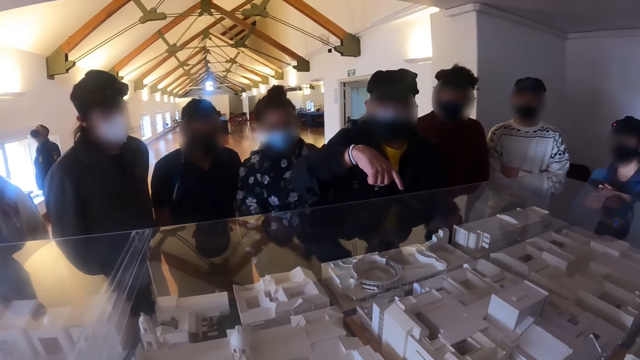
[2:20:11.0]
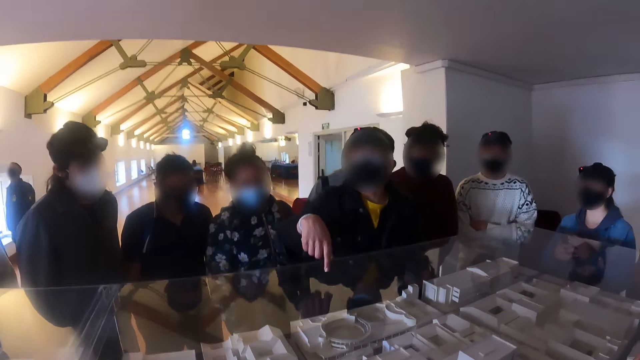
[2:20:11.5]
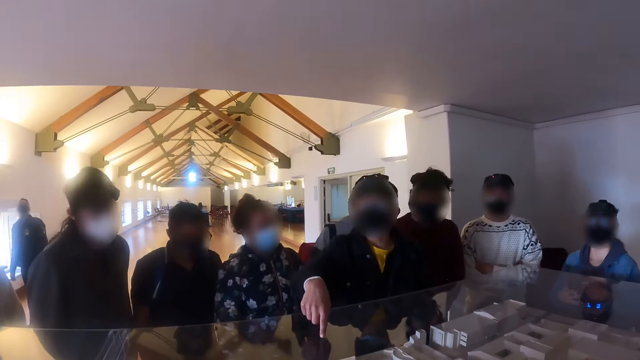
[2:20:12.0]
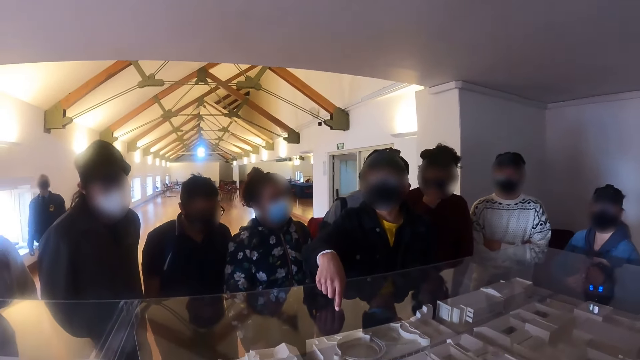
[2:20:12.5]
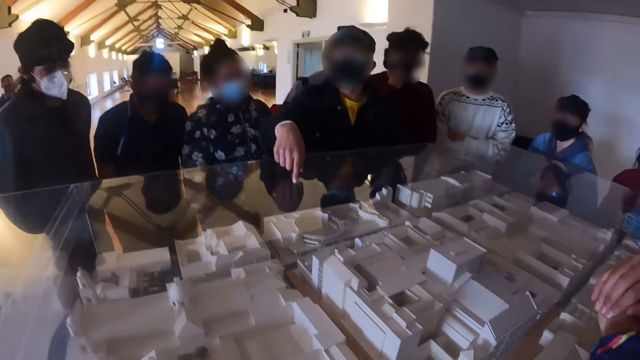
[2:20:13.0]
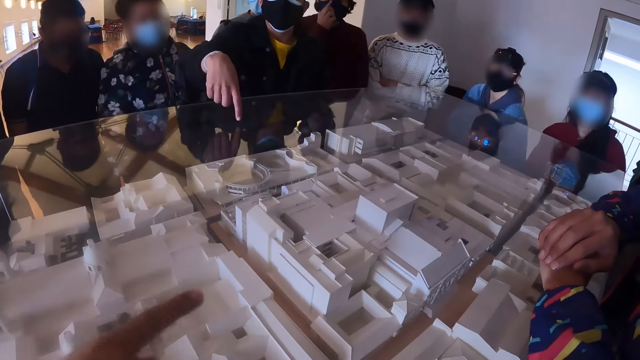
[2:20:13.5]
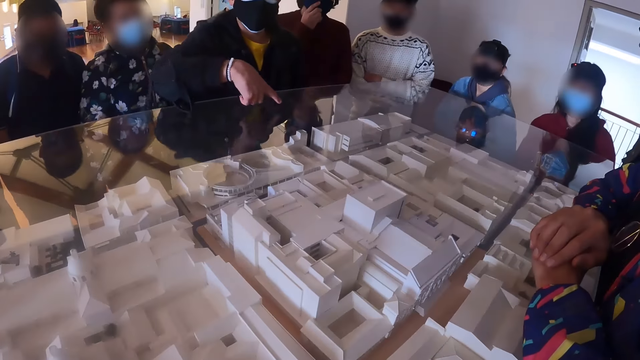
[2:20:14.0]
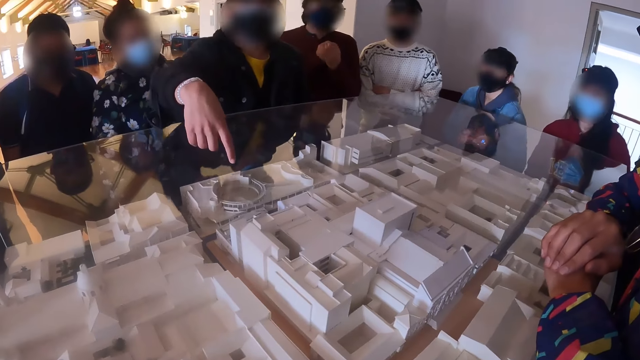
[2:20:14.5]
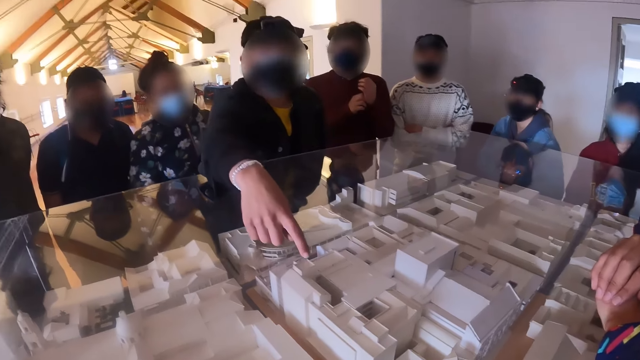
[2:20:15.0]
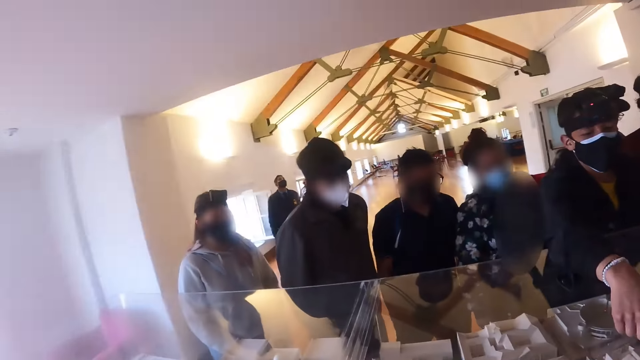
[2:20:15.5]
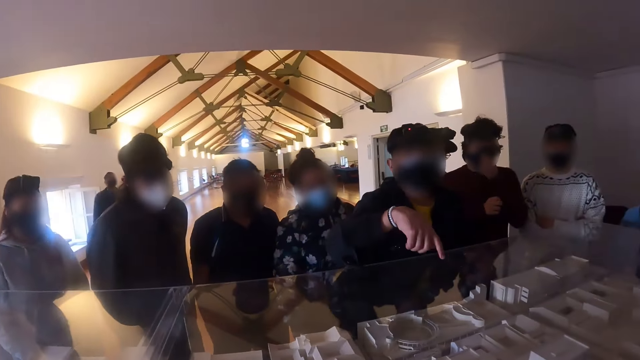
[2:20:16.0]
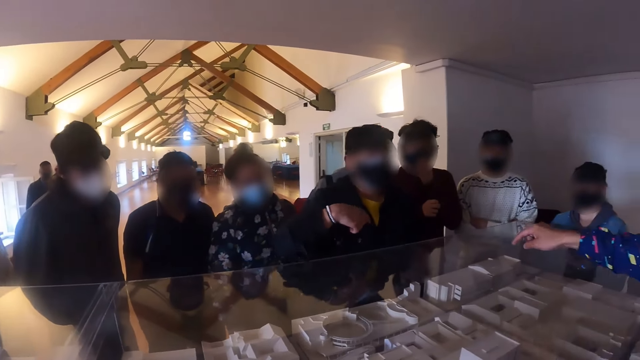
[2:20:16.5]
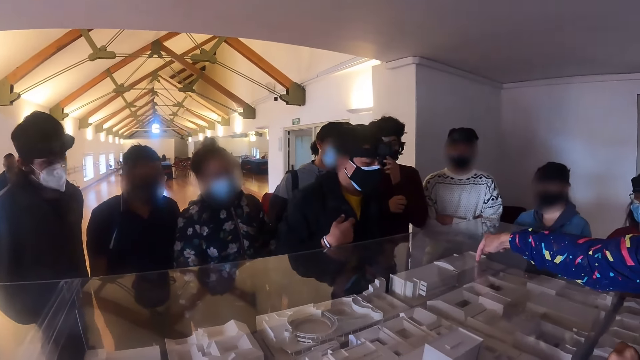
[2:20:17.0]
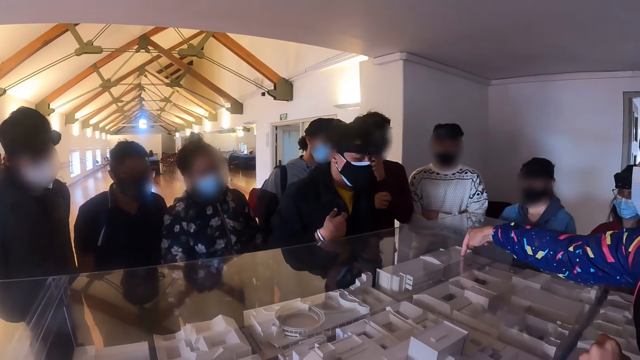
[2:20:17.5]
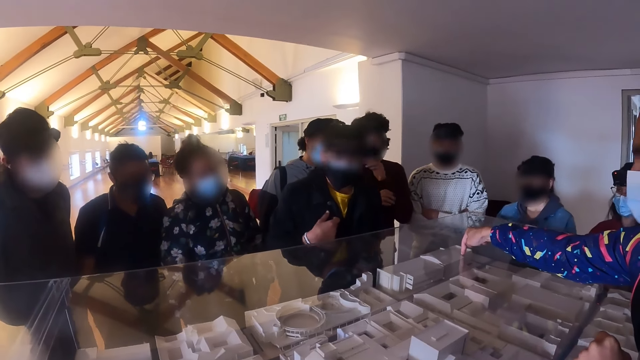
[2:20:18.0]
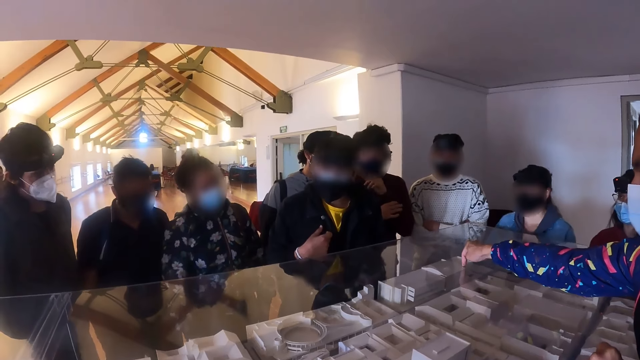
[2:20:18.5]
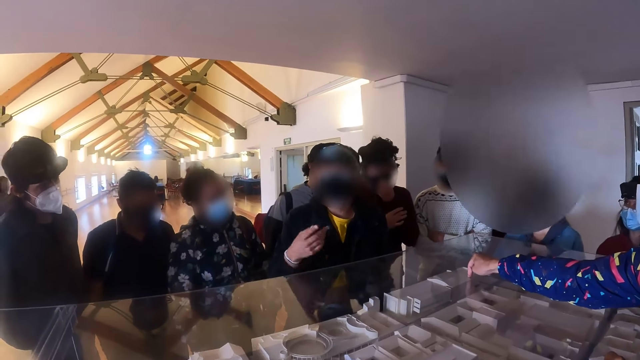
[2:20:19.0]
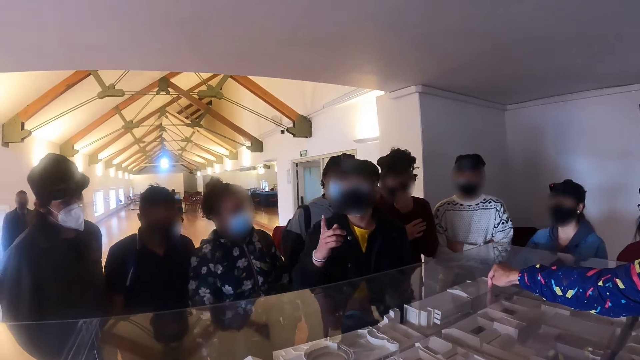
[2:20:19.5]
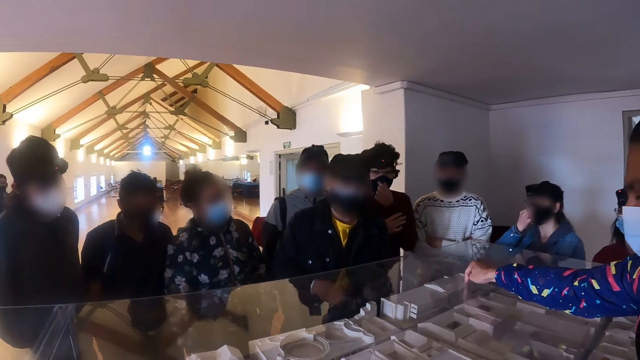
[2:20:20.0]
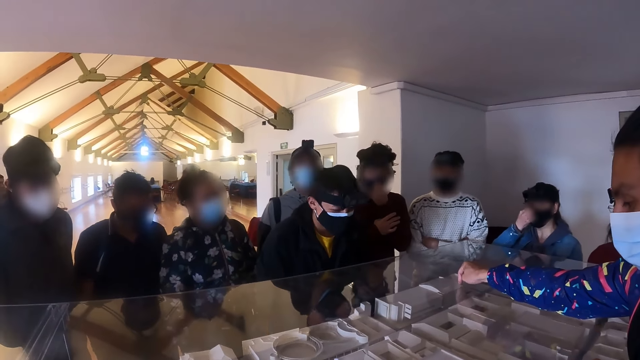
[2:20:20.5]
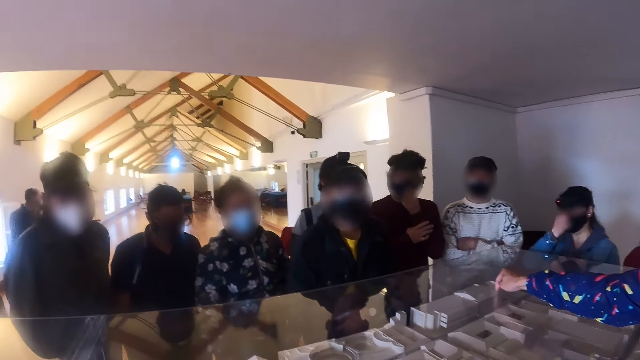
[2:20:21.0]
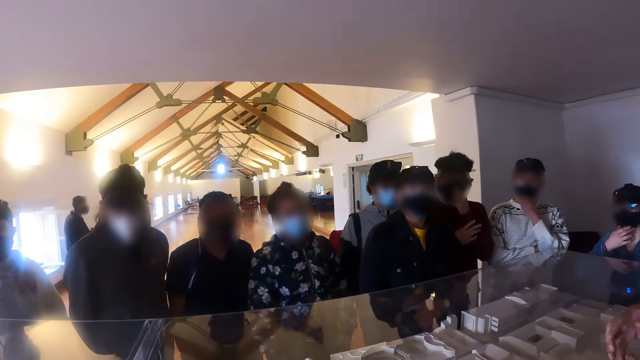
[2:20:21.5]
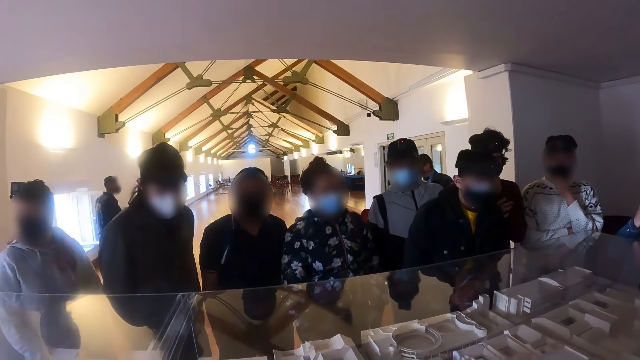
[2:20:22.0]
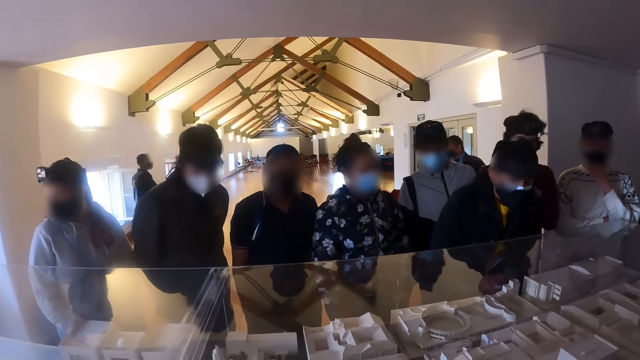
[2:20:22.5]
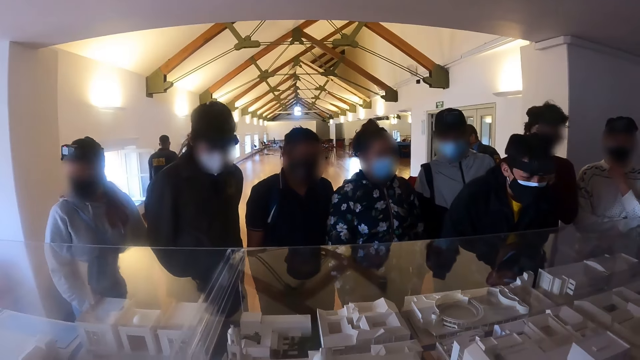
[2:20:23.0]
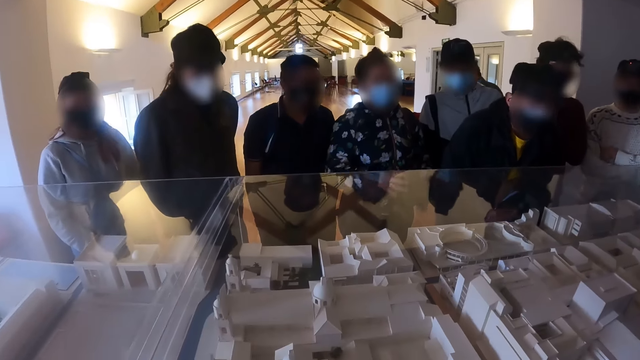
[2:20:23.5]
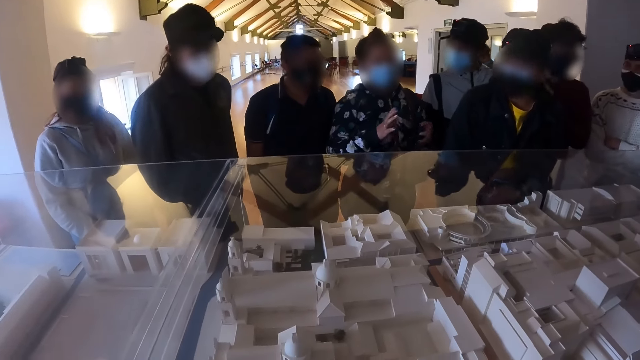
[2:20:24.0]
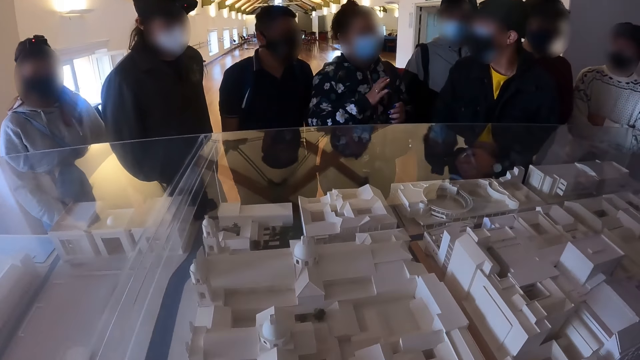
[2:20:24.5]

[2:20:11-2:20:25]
The camera wearer looks at the architectural designs. A person interacts with the camera wearer. The camera wearer looks at the architectural designs.

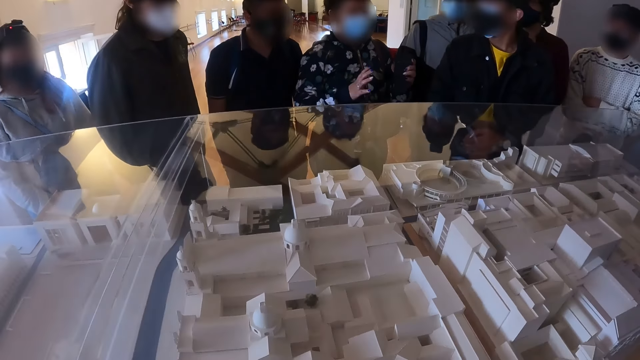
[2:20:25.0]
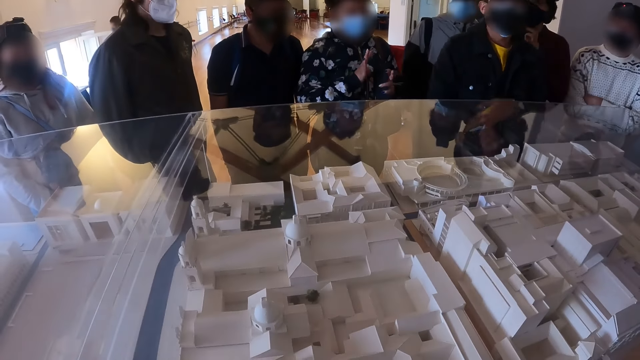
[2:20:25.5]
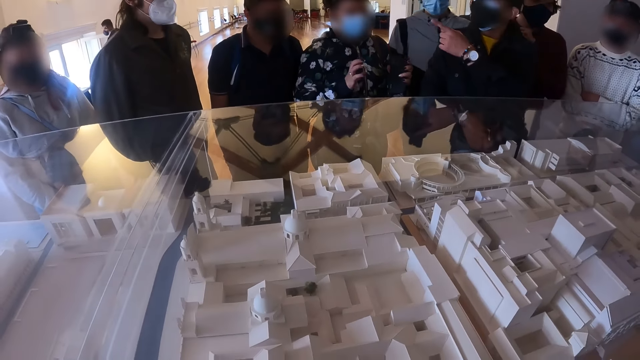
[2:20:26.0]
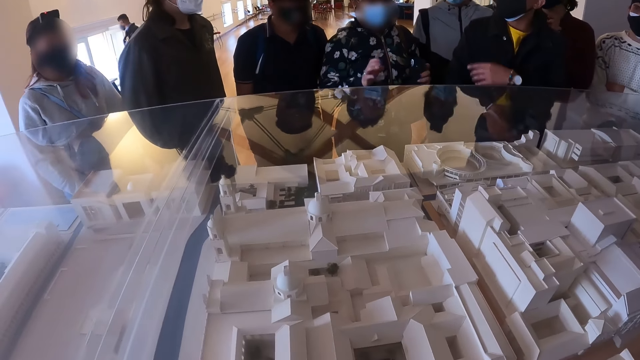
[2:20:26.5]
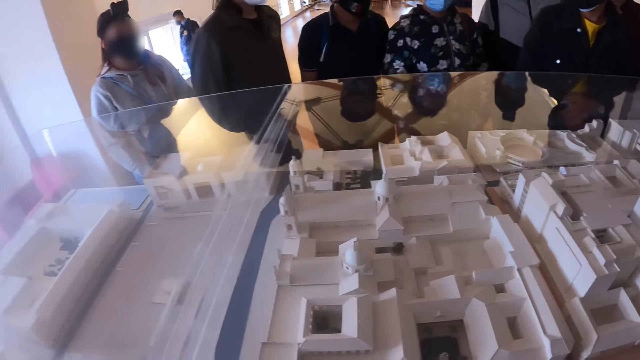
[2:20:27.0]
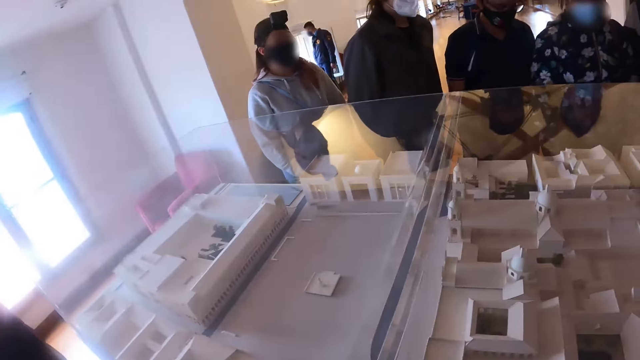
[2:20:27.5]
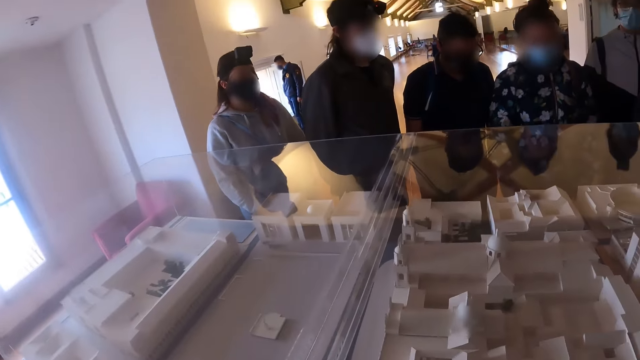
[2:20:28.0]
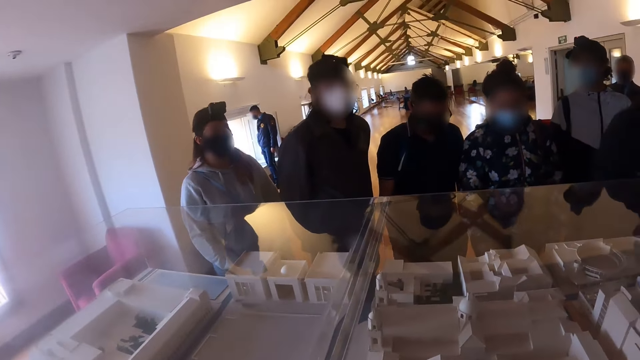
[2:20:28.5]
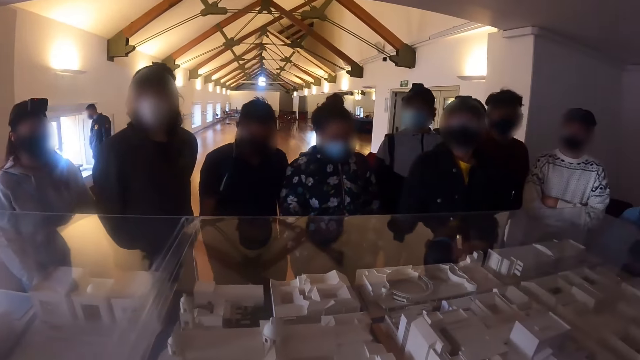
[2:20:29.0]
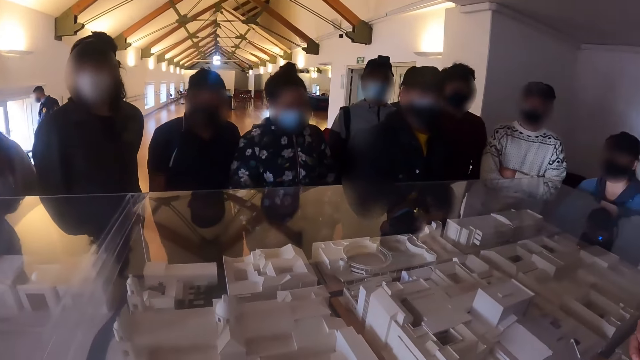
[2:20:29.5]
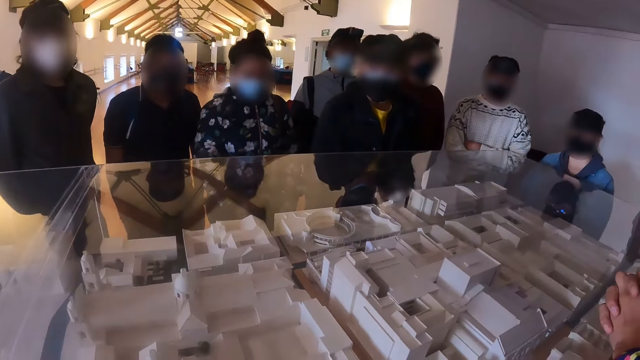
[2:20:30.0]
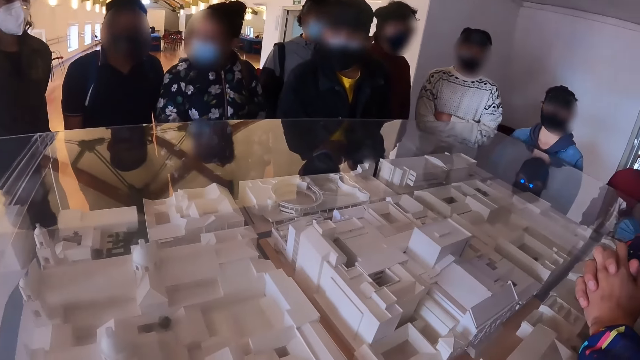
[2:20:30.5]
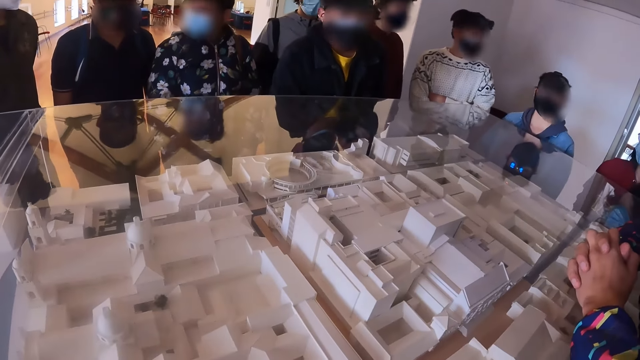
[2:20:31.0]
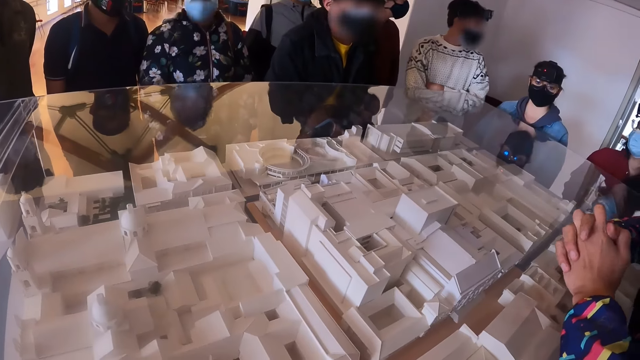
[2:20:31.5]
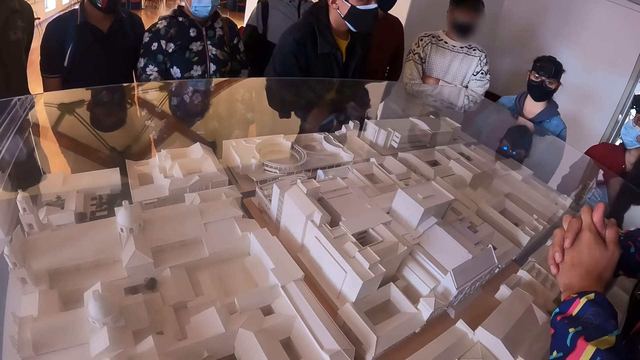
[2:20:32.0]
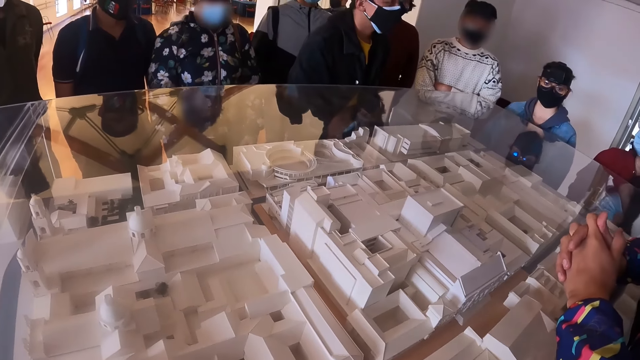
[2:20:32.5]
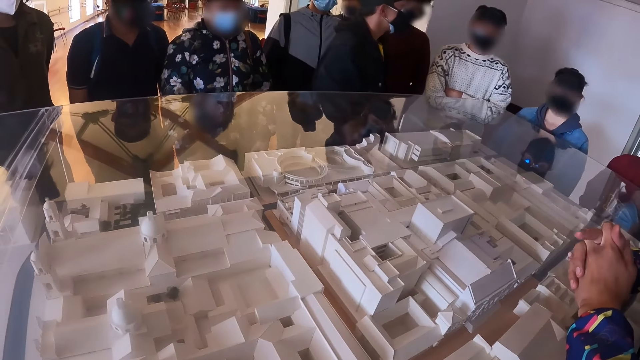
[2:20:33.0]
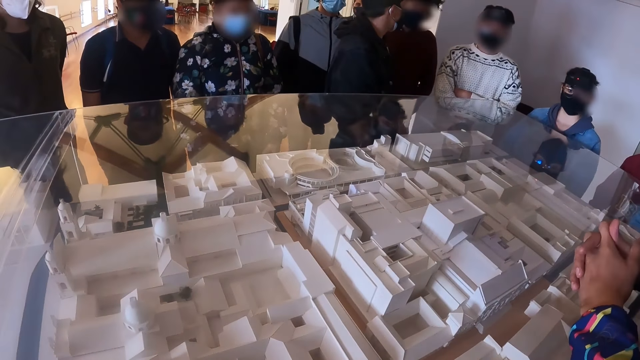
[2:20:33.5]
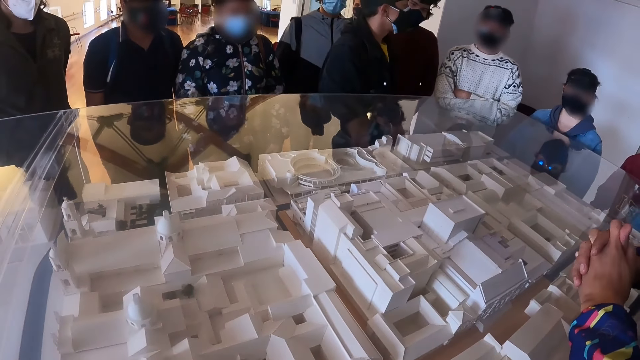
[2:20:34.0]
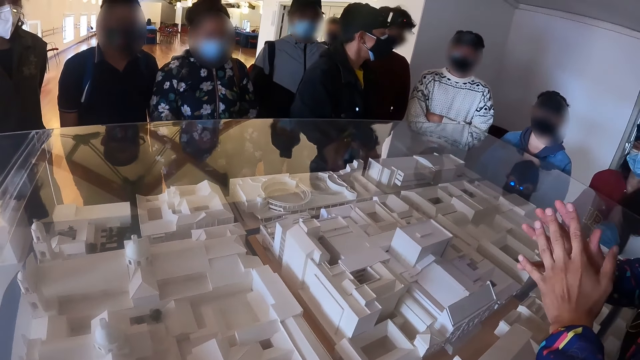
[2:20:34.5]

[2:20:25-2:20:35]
The camera wearer looks around.
